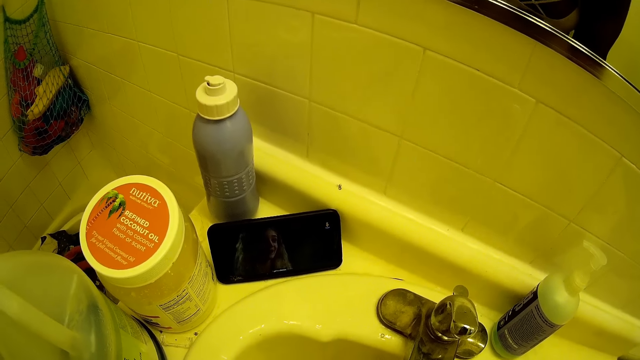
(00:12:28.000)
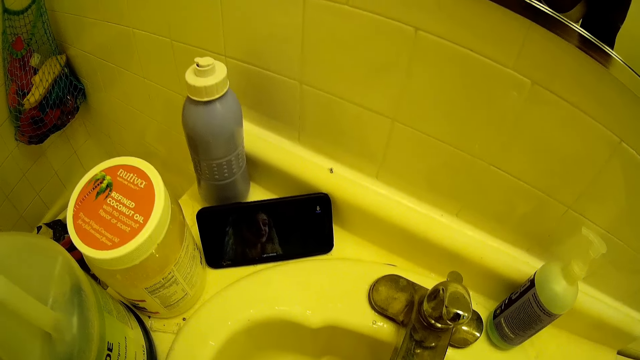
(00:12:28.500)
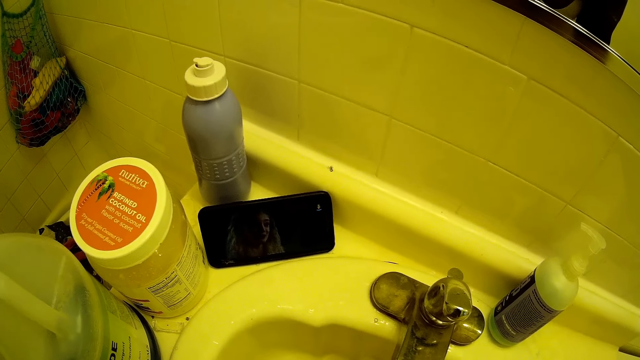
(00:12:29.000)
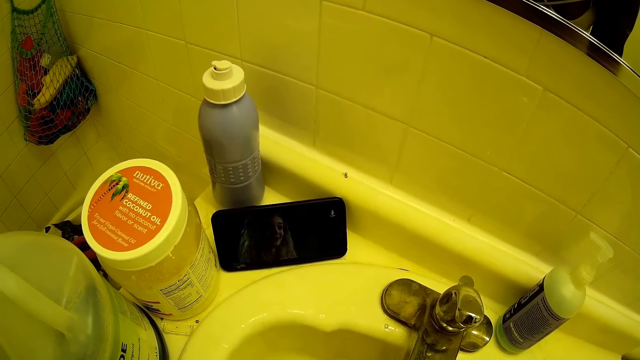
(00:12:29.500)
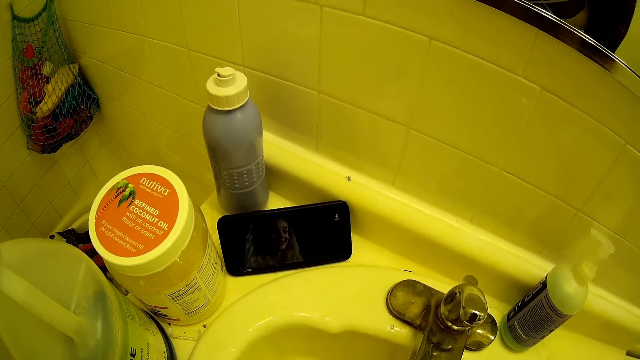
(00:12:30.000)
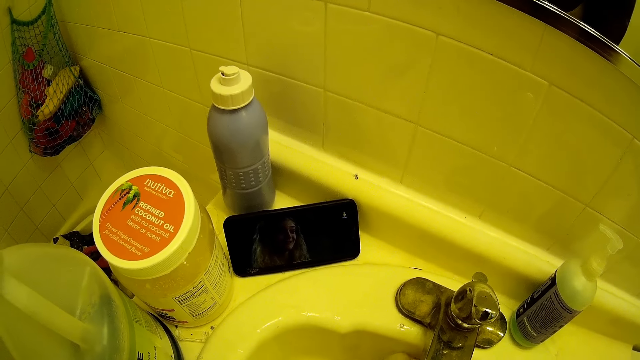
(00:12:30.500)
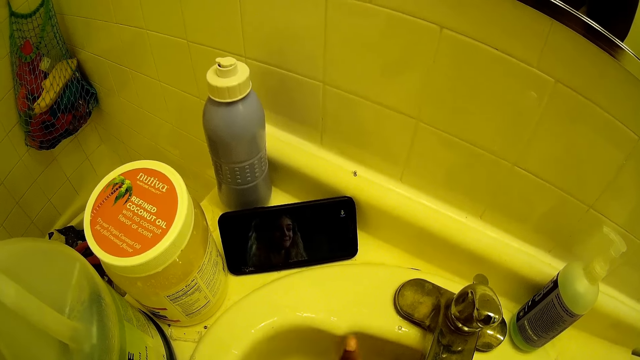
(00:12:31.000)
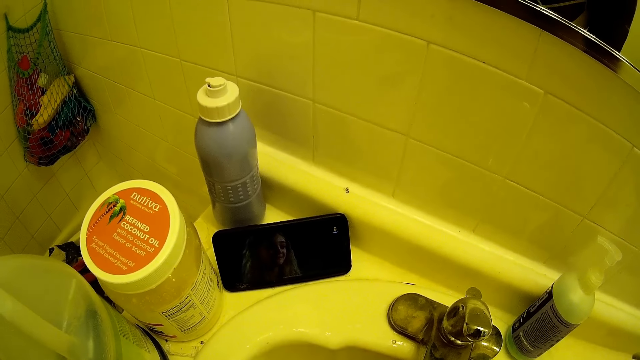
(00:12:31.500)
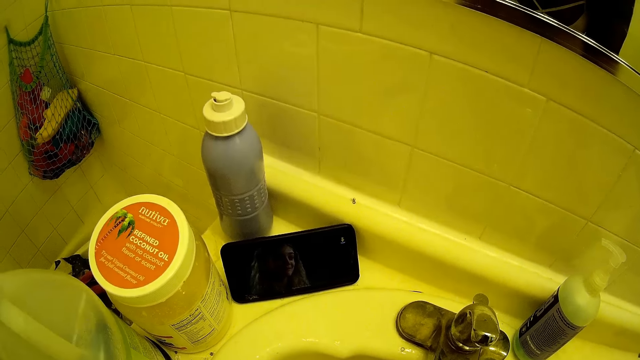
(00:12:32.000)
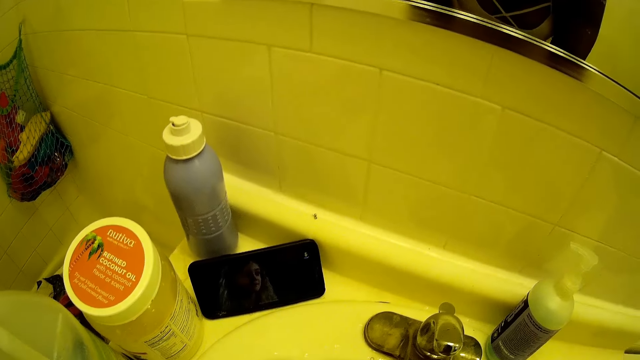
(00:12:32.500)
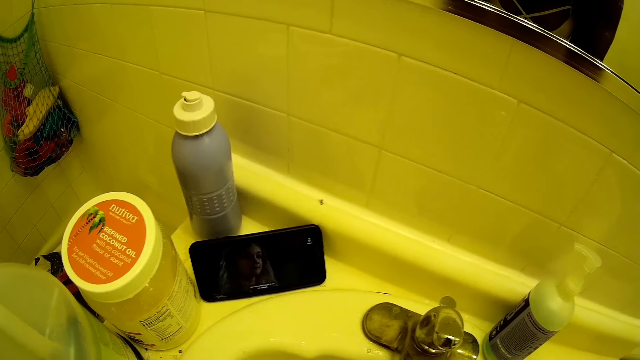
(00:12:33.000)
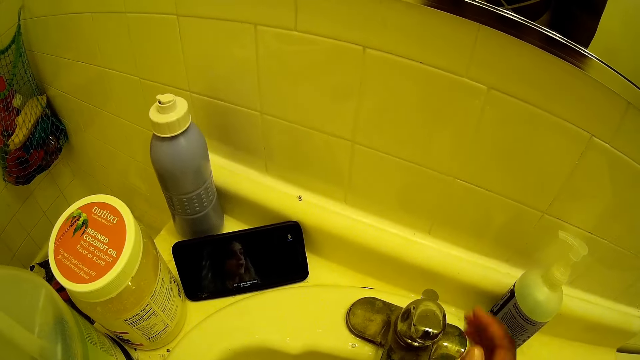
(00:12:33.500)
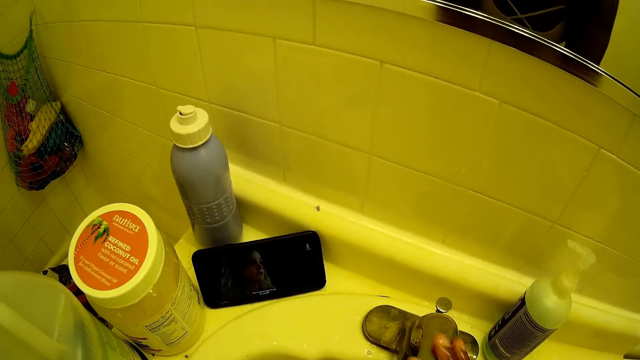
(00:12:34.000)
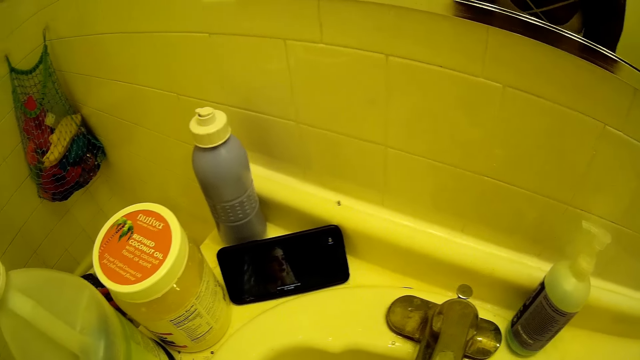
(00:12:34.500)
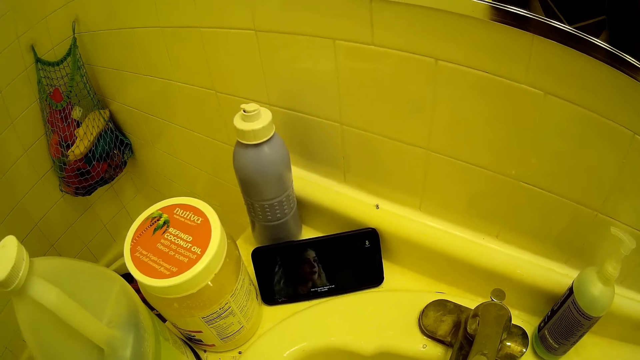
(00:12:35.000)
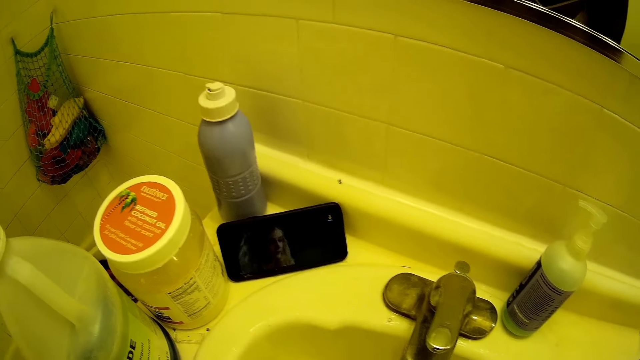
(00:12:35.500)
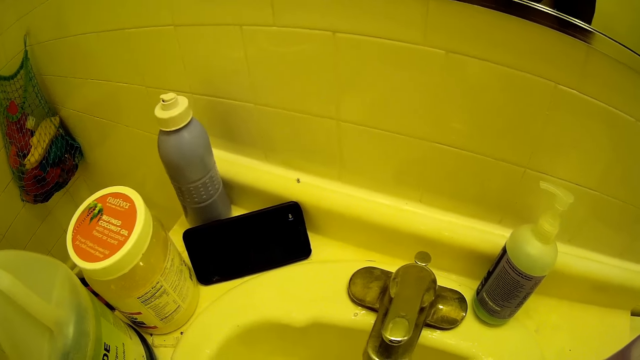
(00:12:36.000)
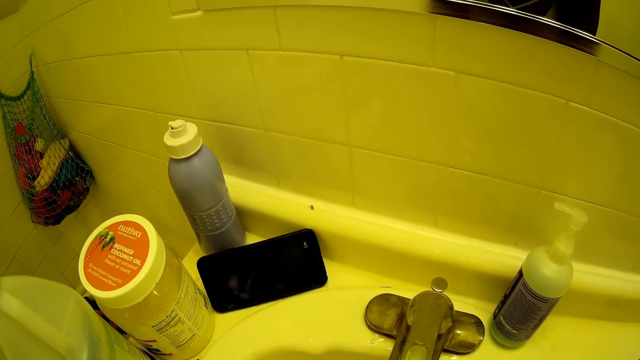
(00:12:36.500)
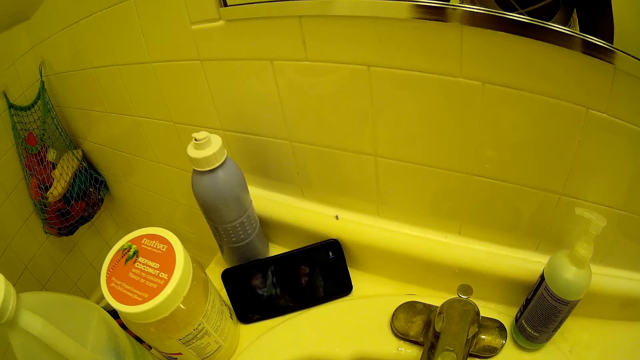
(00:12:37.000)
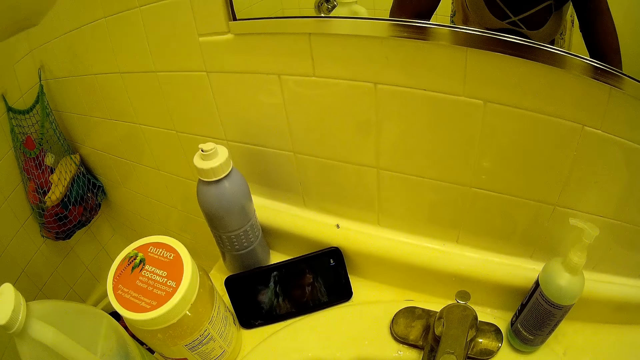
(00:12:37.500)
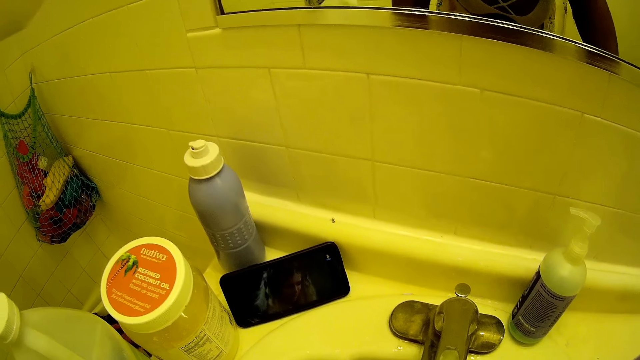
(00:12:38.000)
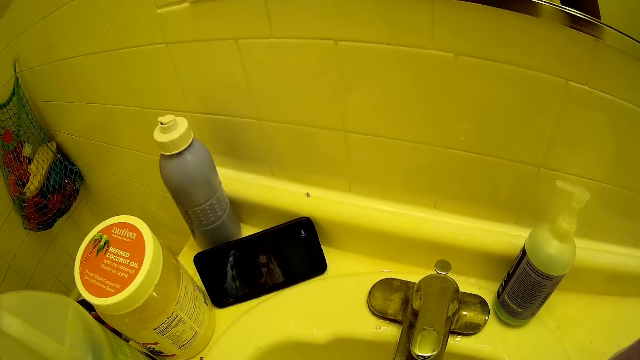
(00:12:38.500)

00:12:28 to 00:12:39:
The camera wearer closes the tap in the bathroom sink with her right hand.

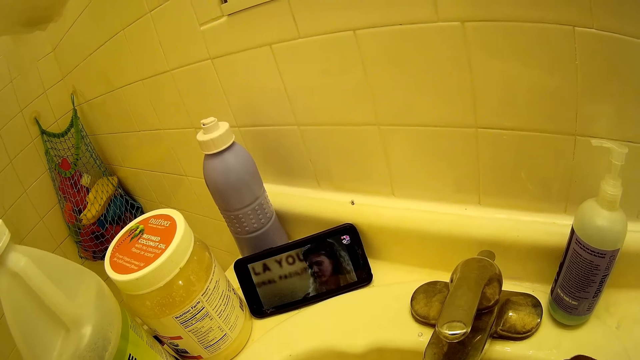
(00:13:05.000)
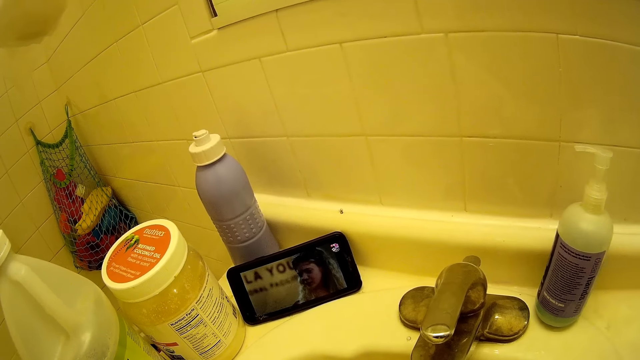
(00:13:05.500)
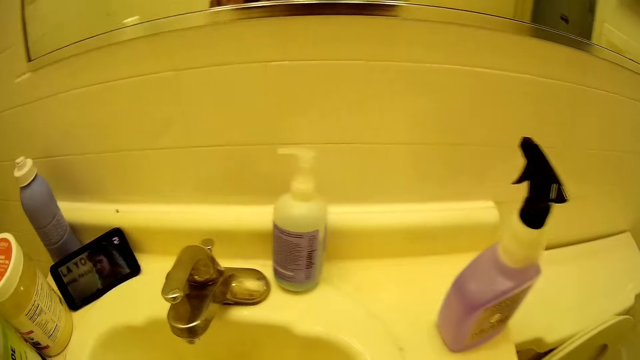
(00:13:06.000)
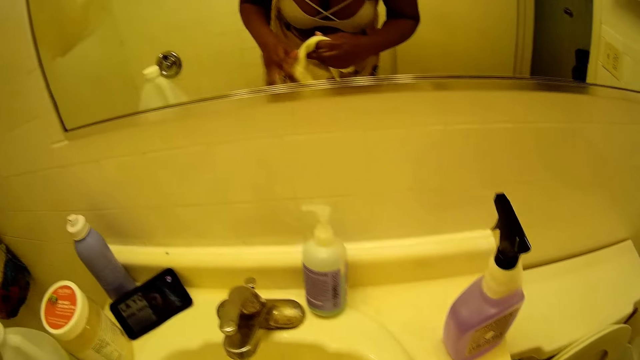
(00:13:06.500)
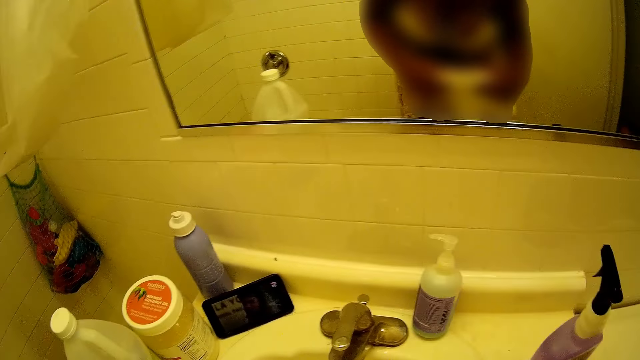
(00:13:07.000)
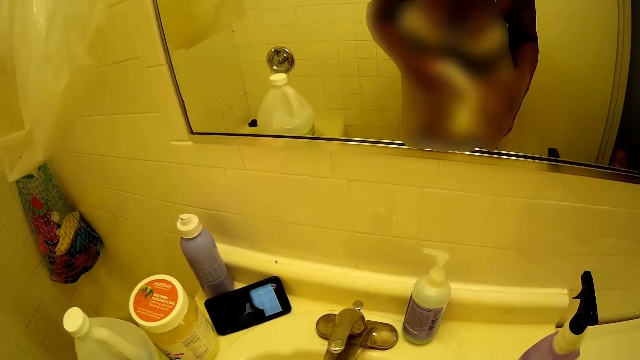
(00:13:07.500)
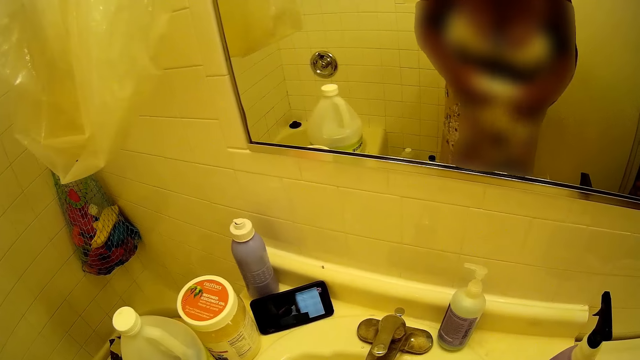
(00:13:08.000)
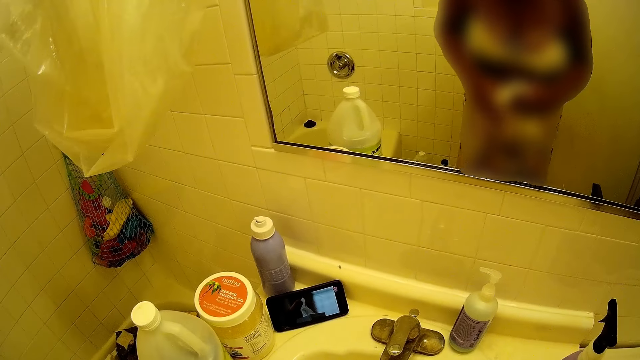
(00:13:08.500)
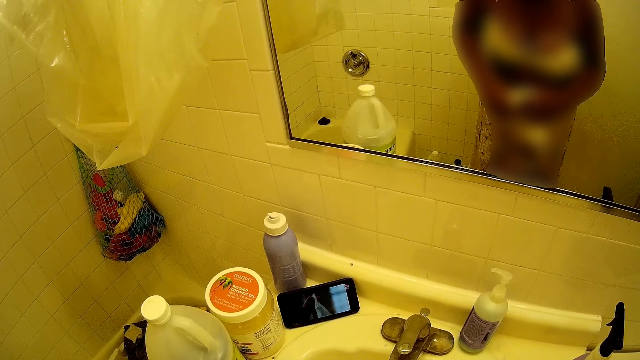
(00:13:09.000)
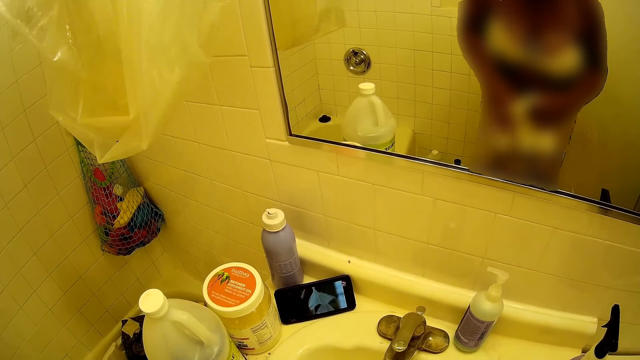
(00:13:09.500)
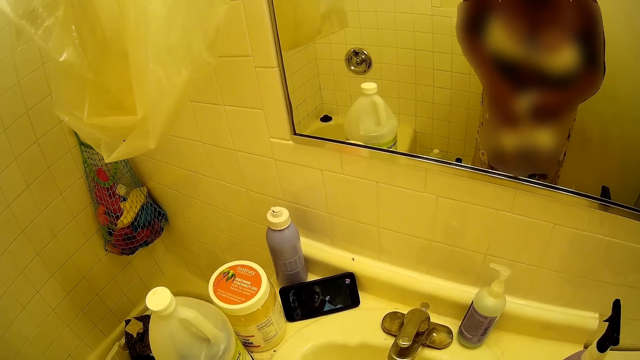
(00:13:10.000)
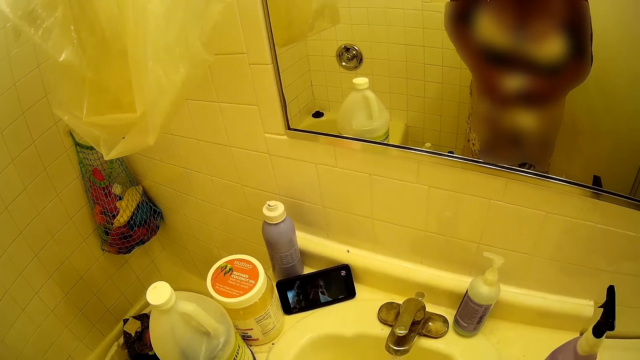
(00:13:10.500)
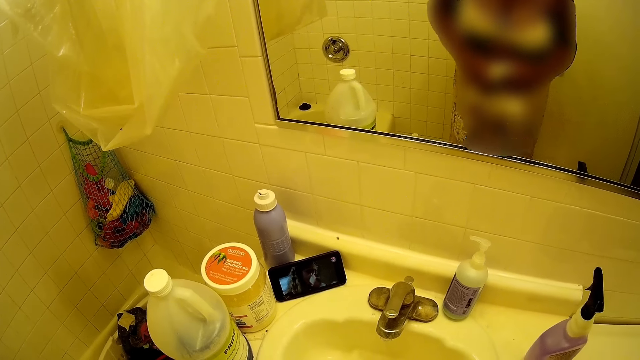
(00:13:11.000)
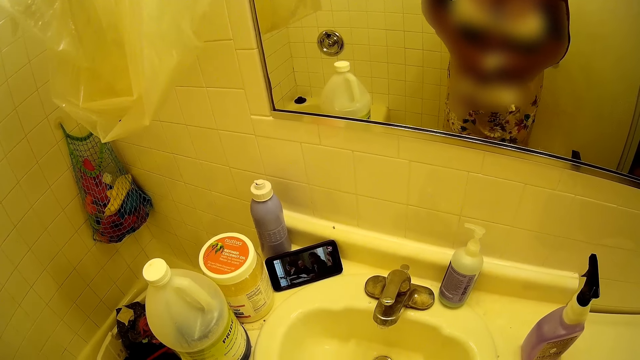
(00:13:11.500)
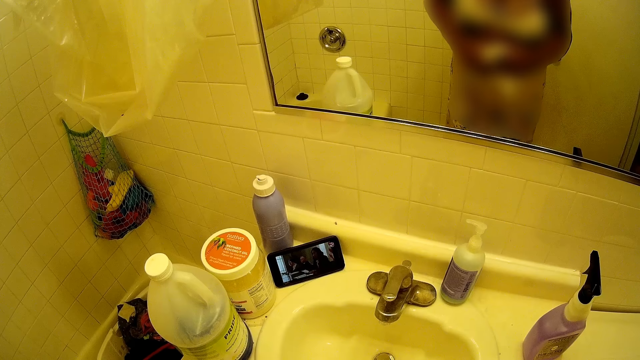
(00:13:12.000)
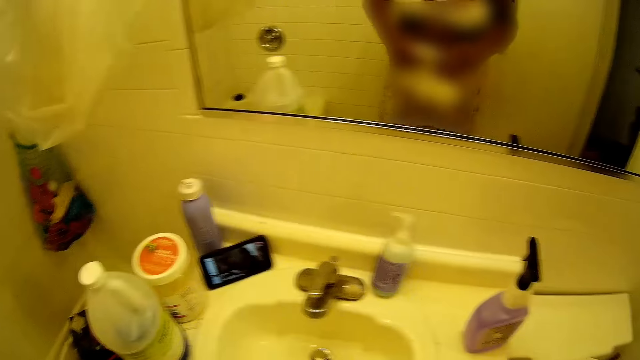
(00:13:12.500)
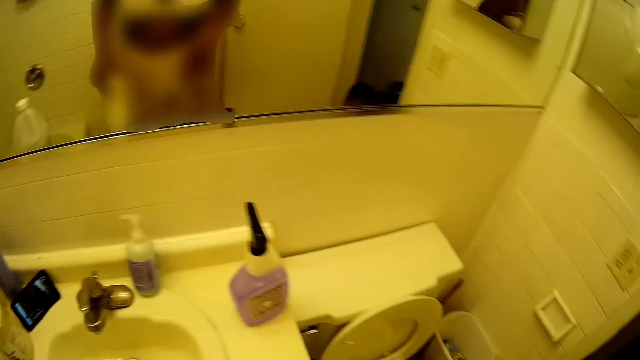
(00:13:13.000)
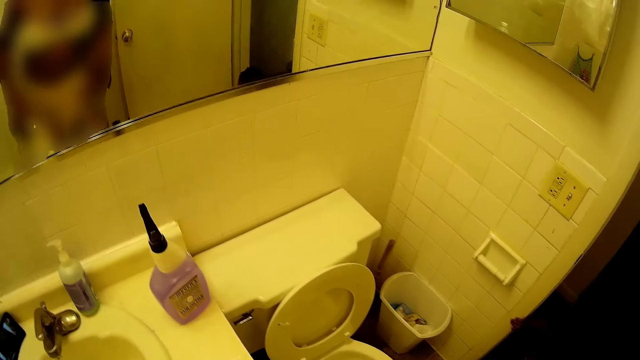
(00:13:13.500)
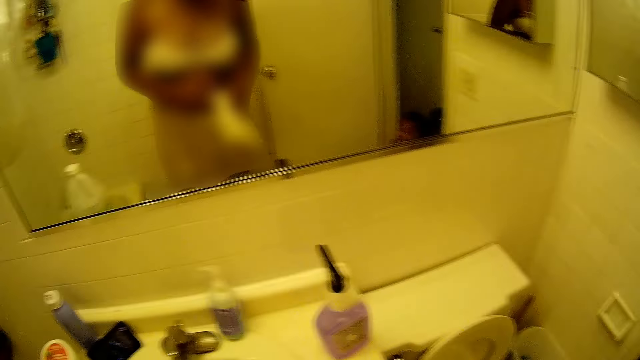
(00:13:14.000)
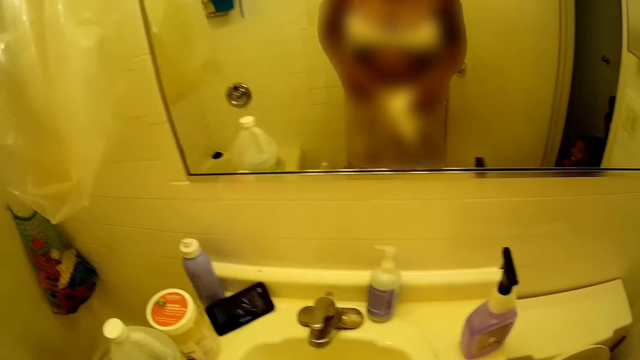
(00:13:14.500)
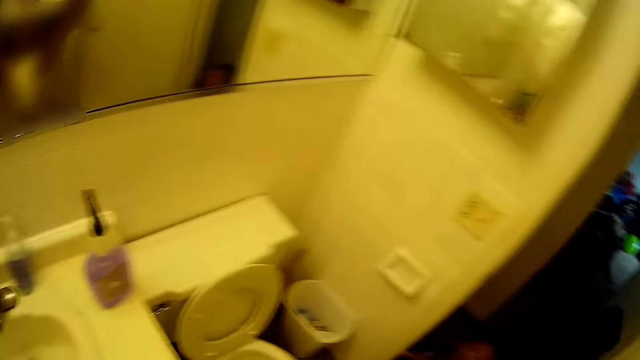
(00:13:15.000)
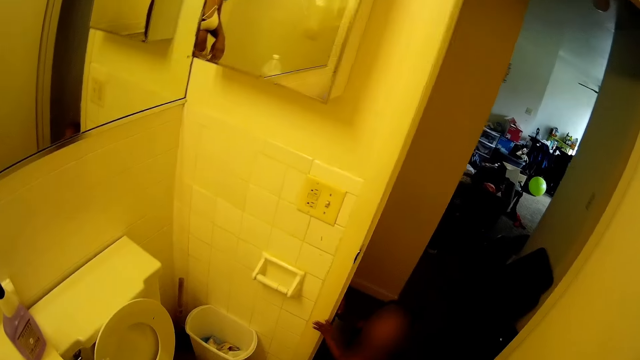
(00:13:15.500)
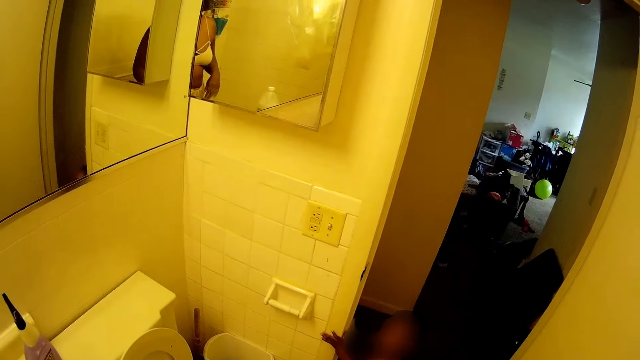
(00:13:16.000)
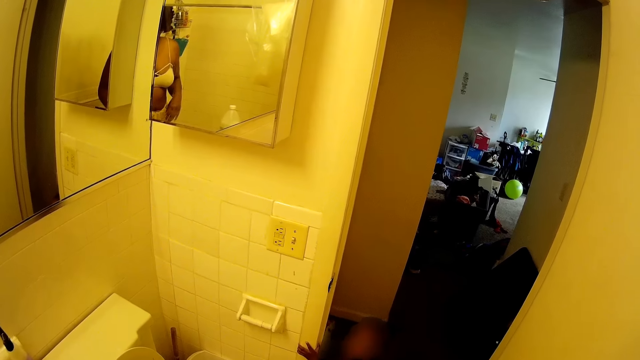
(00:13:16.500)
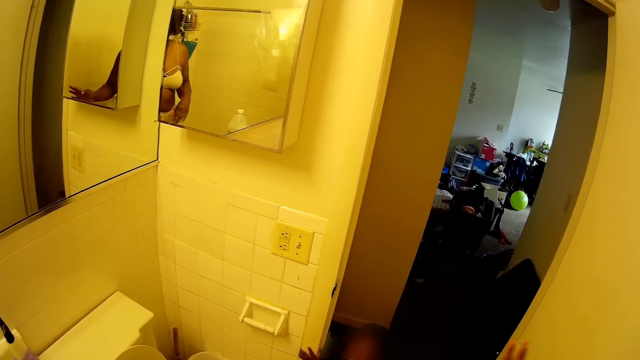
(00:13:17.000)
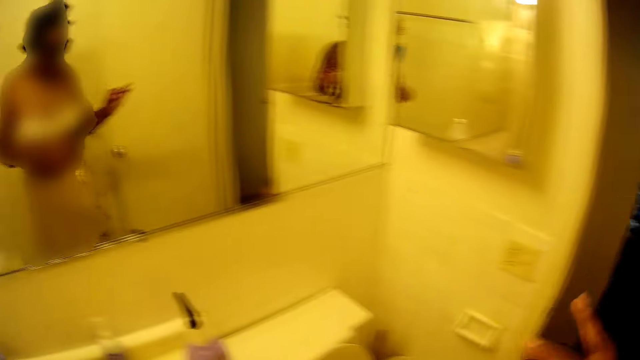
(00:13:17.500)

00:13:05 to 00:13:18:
The camera wearer holds the white towel with both hands. She holds the white towel with her left hand. She looks around. She holds the white towel with both hands. A boy stands at the entrance of the bathroom.
